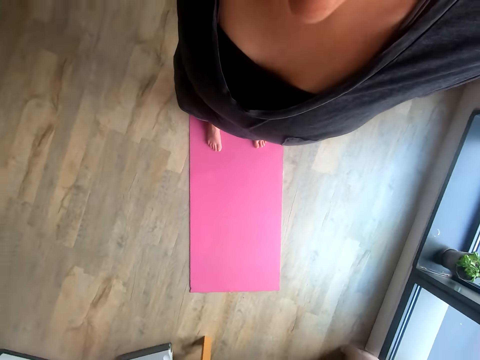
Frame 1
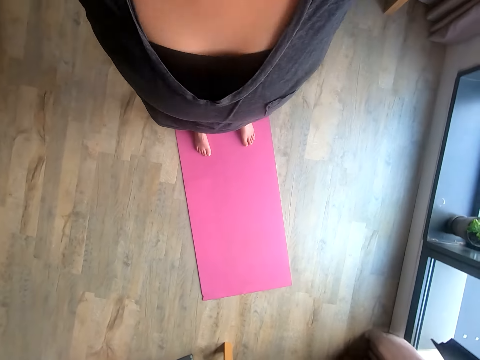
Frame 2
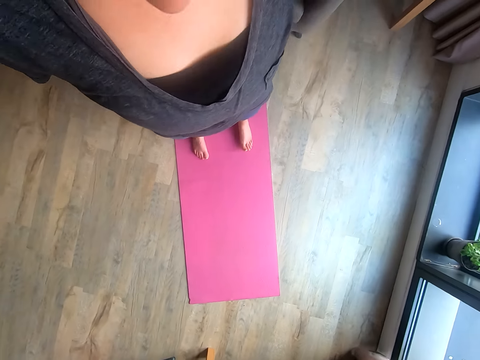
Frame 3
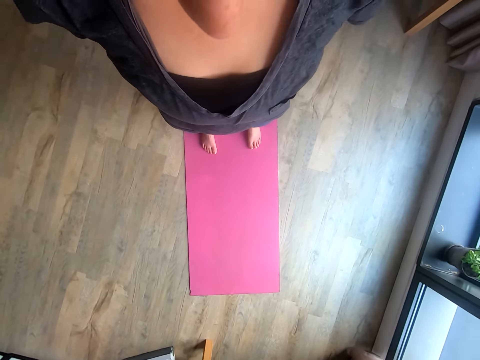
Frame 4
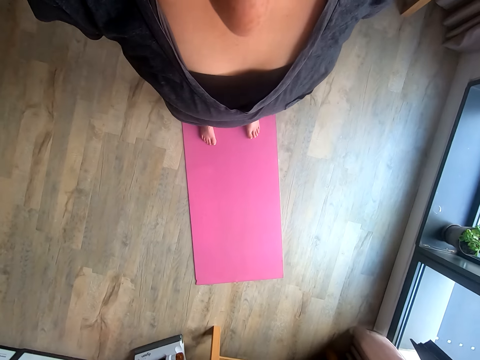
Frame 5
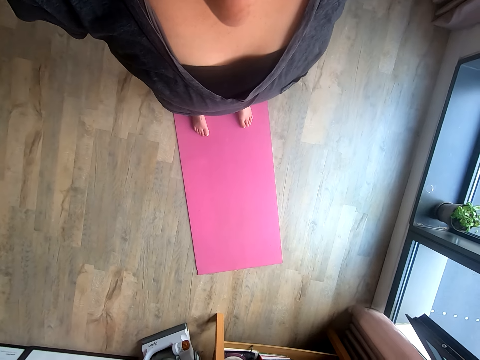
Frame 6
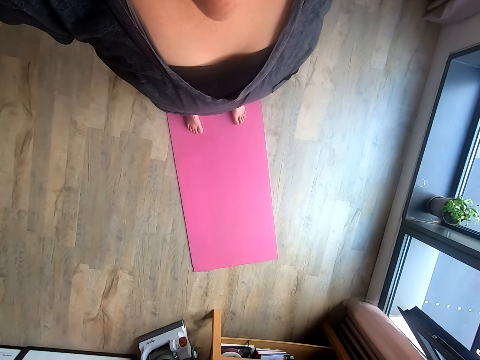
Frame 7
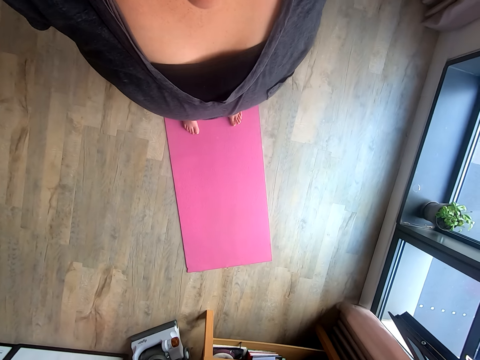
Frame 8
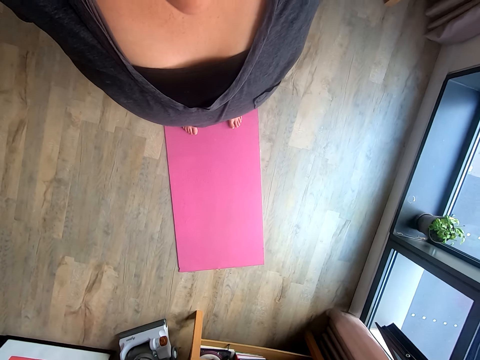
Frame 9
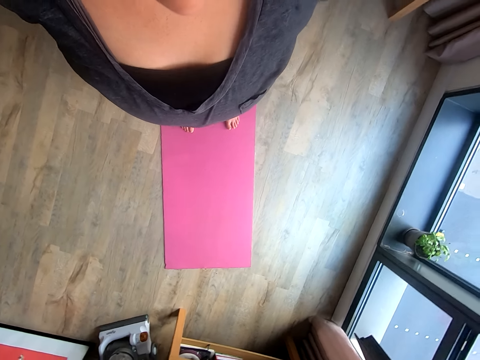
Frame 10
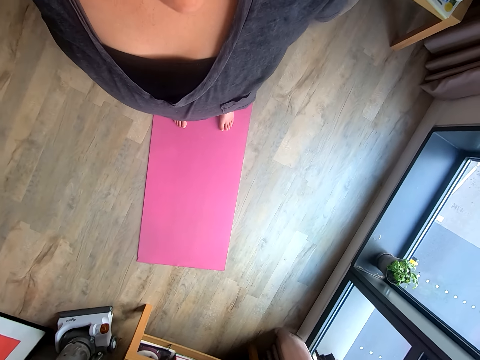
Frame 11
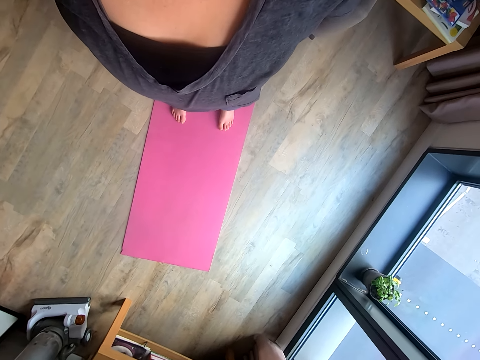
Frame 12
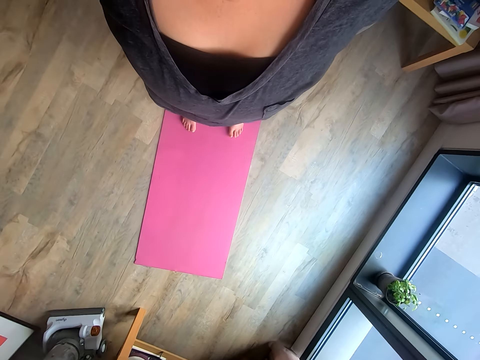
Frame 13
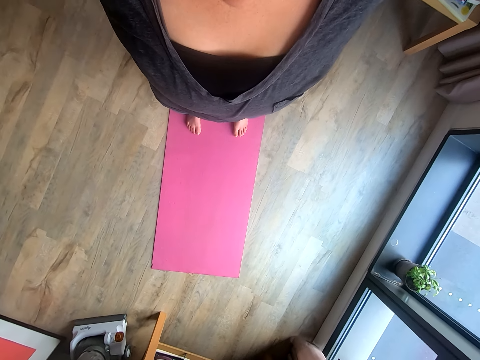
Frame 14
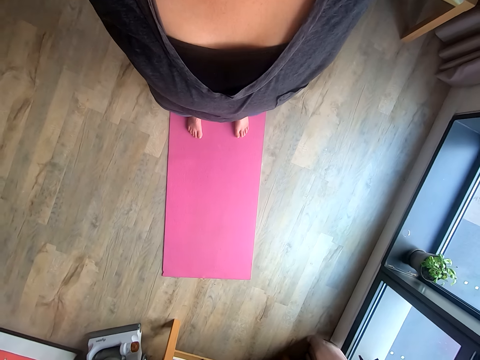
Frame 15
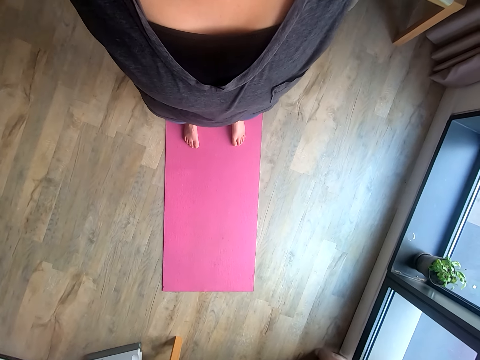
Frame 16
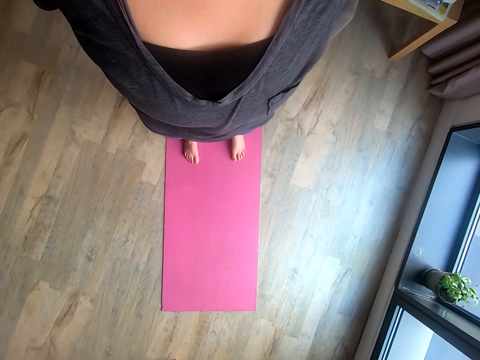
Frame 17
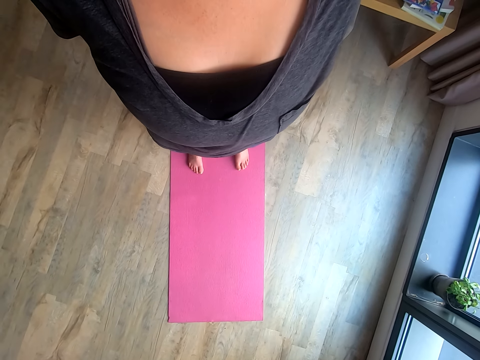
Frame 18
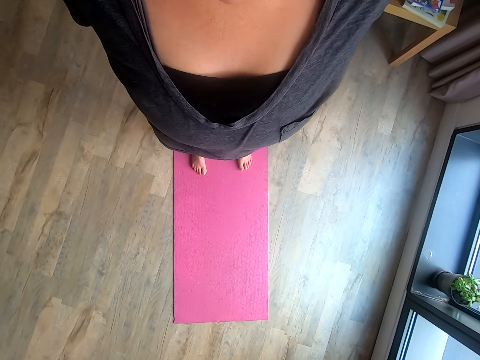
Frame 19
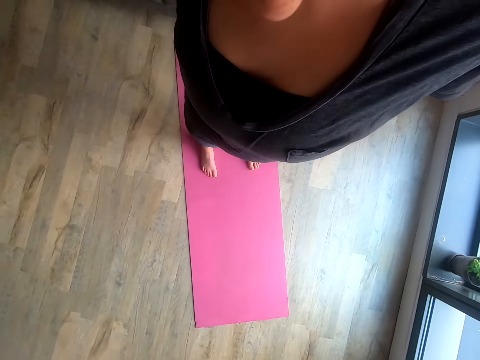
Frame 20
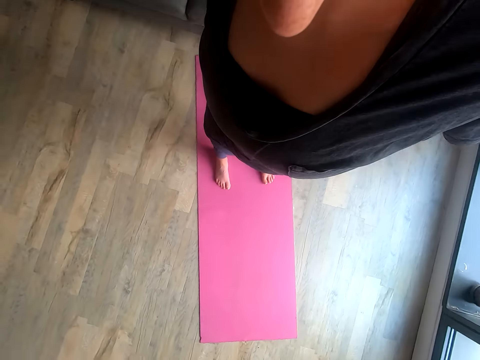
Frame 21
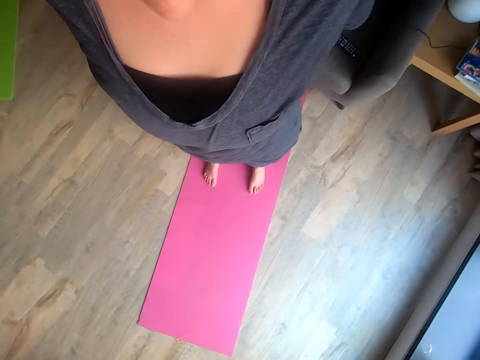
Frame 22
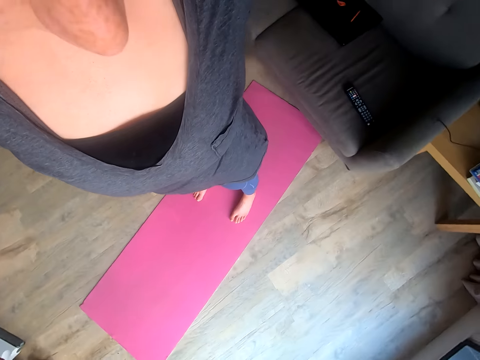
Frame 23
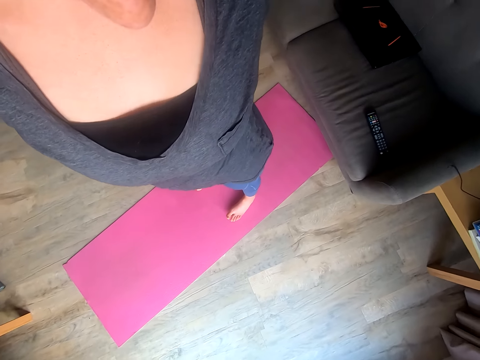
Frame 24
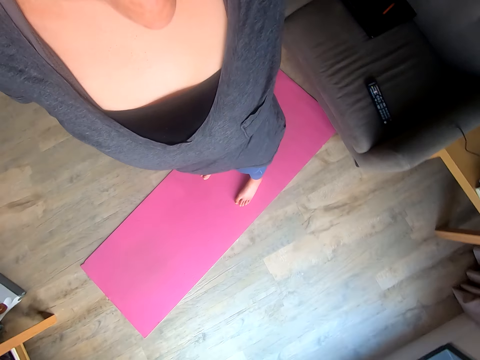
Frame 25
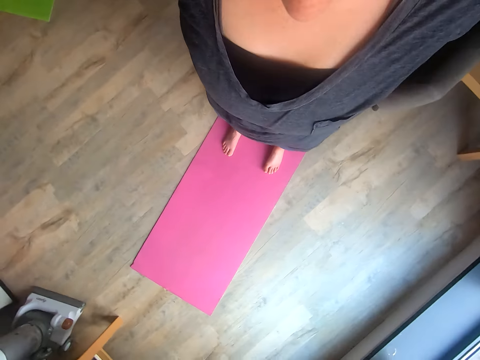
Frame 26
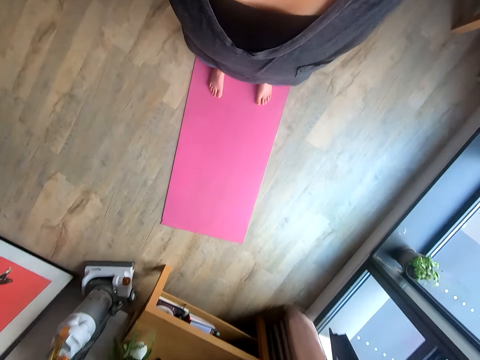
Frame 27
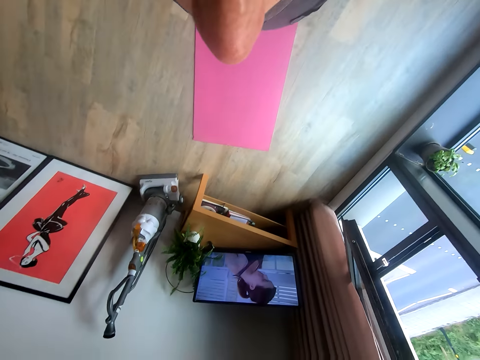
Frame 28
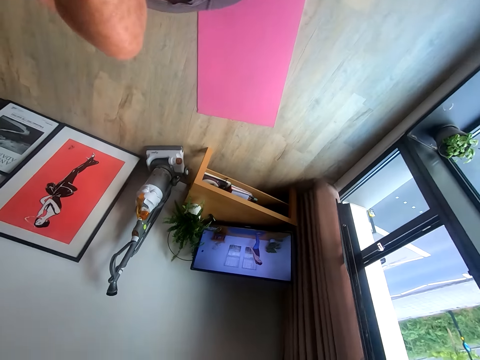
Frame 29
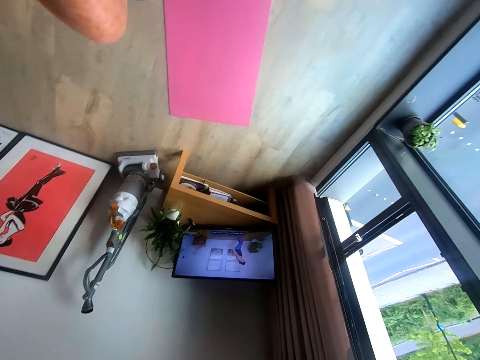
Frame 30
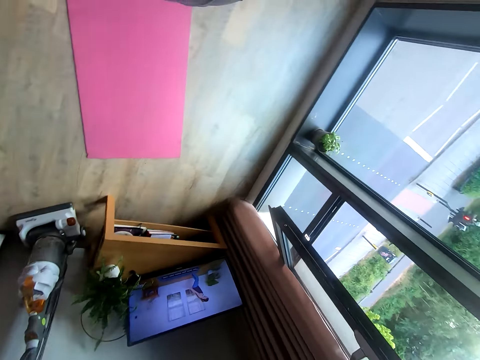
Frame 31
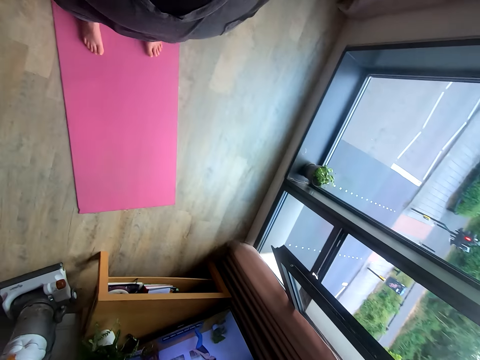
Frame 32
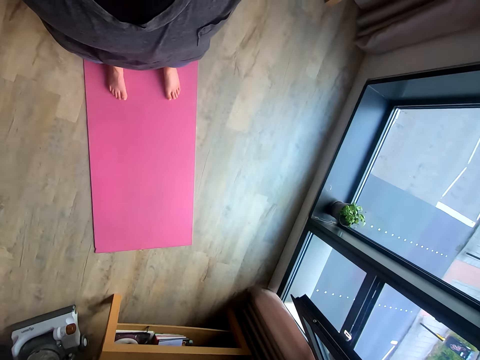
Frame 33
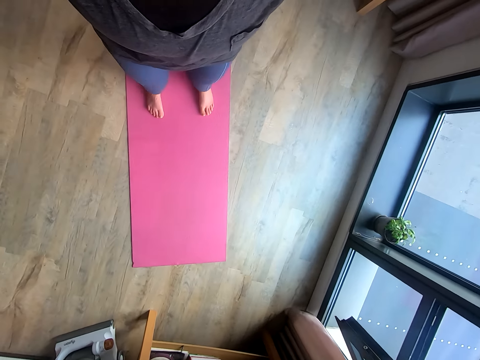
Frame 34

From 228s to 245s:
The camera wearer stretches her body.

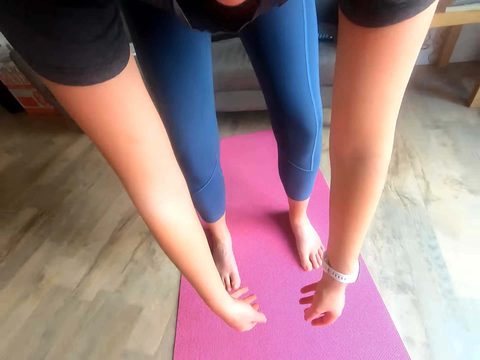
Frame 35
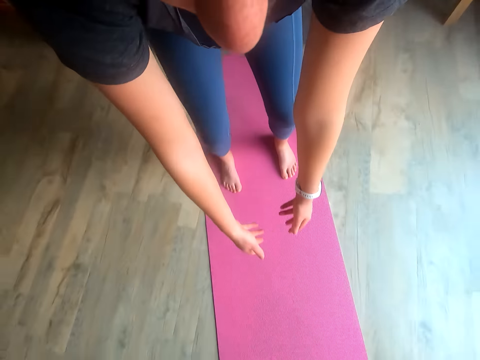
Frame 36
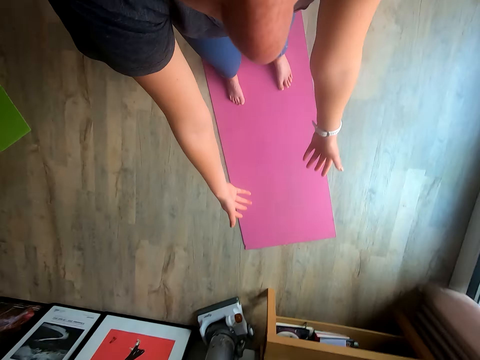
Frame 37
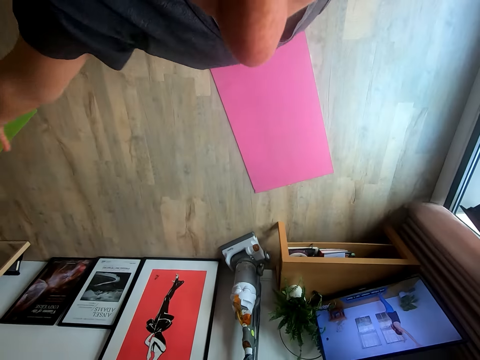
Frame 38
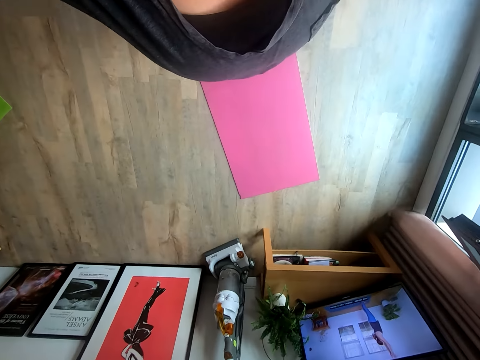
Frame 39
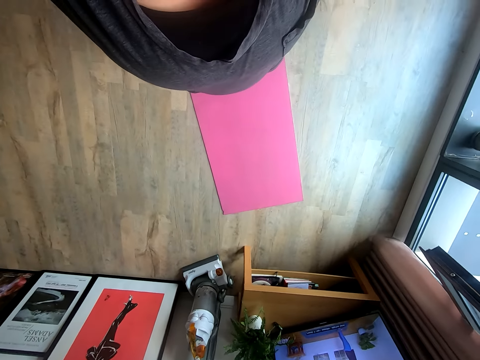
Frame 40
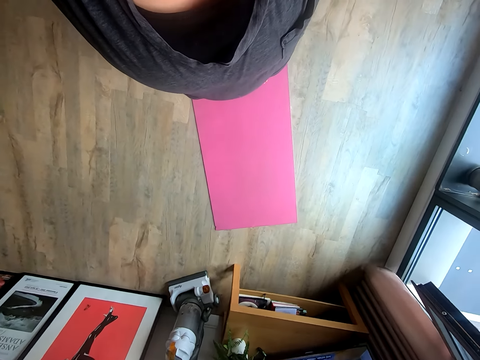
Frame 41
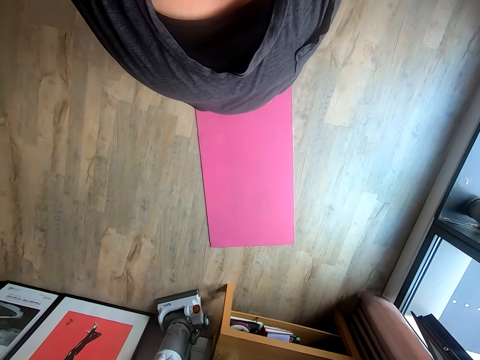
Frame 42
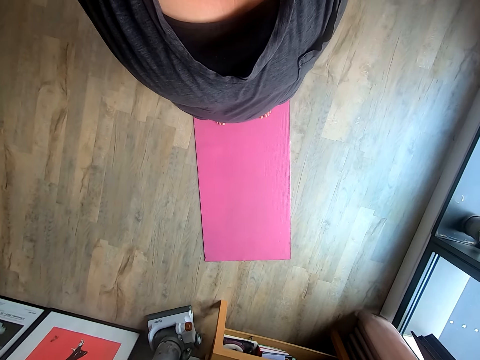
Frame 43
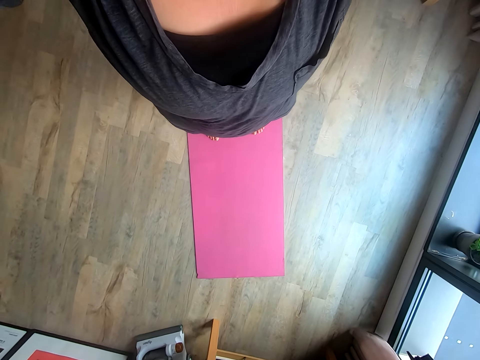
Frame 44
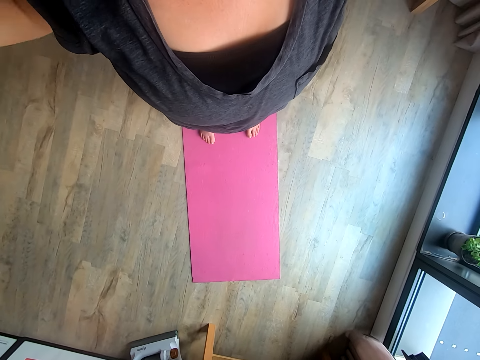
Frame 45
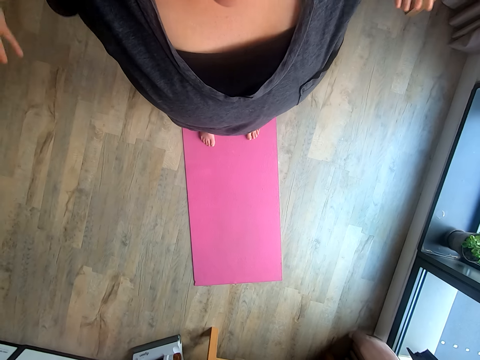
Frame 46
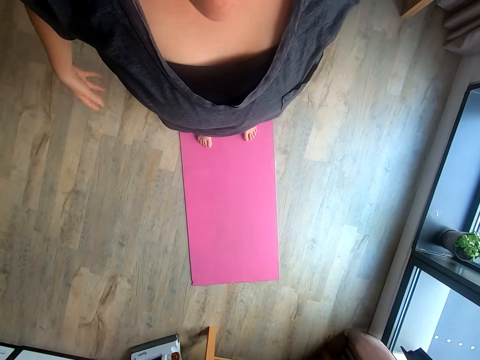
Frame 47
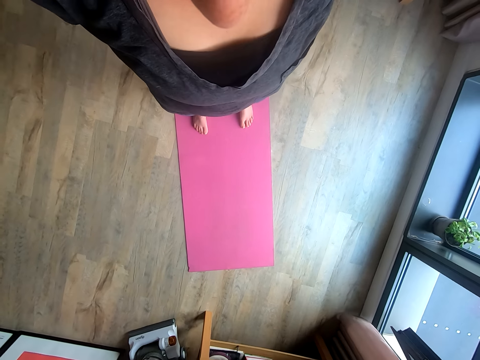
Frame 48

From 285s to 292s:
The camera wearer raises her hands.
